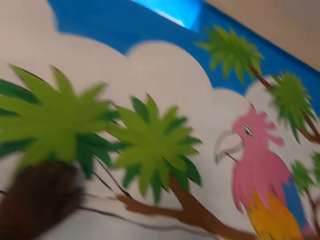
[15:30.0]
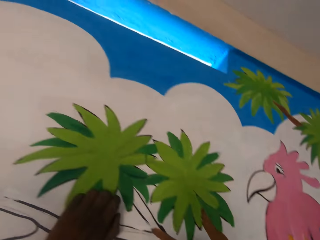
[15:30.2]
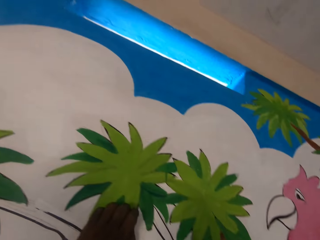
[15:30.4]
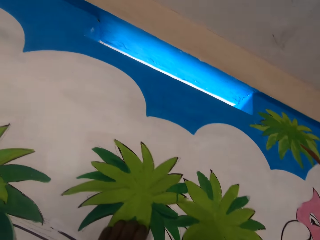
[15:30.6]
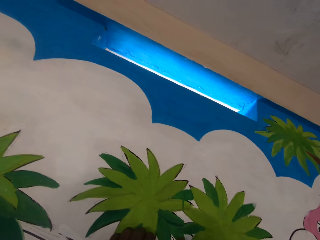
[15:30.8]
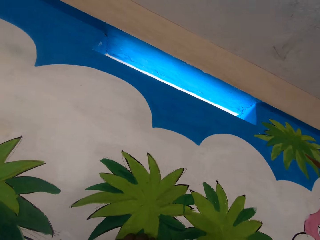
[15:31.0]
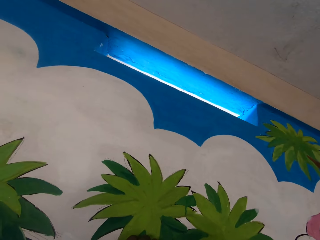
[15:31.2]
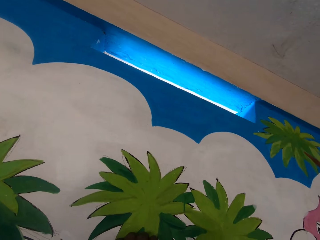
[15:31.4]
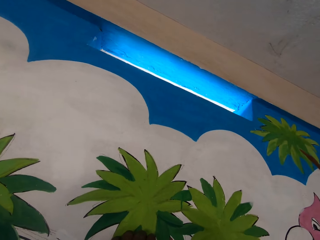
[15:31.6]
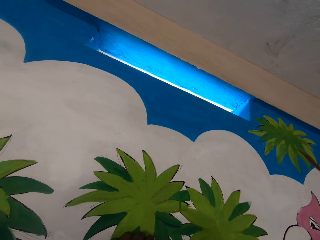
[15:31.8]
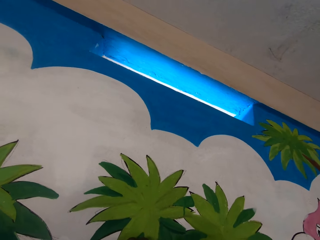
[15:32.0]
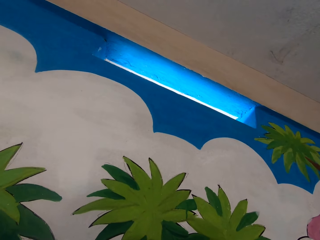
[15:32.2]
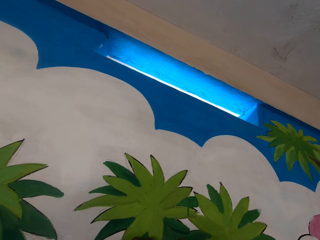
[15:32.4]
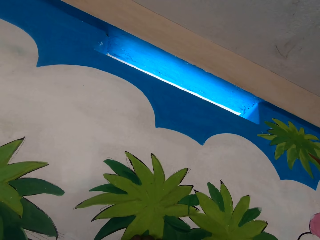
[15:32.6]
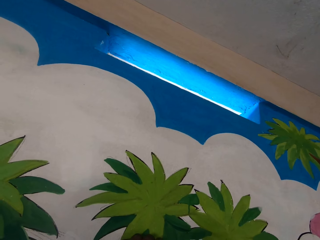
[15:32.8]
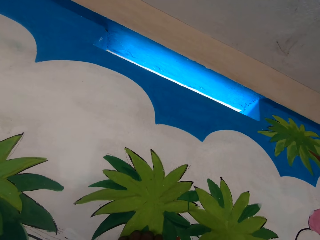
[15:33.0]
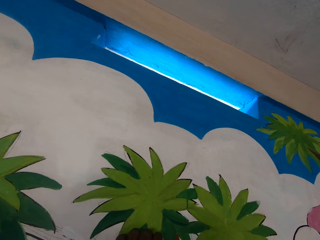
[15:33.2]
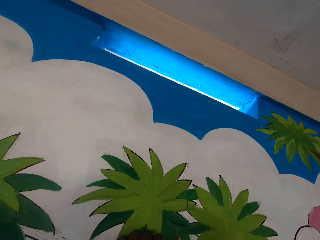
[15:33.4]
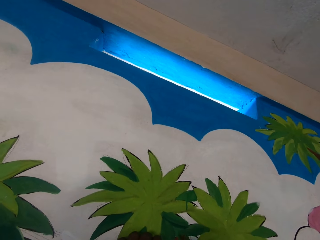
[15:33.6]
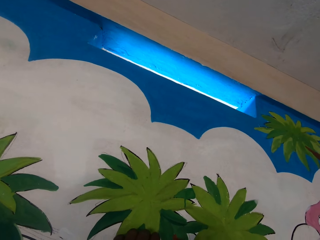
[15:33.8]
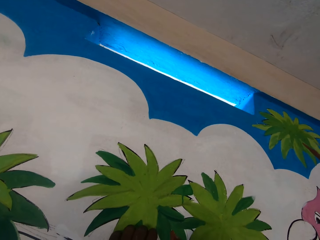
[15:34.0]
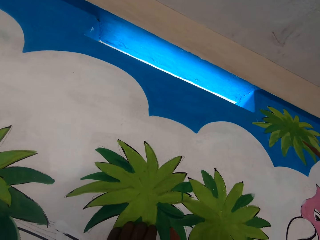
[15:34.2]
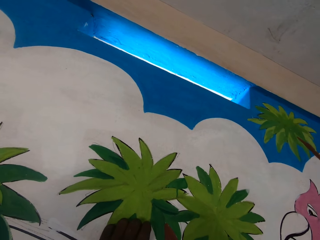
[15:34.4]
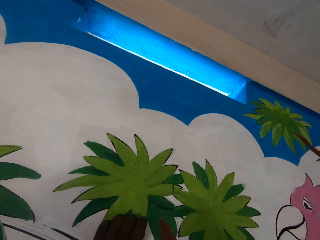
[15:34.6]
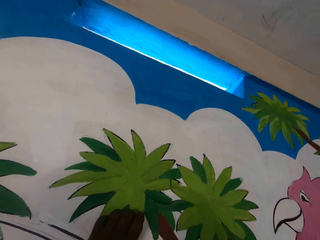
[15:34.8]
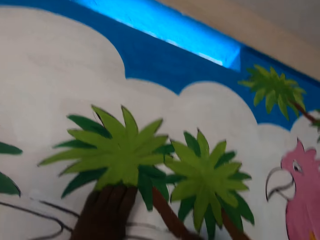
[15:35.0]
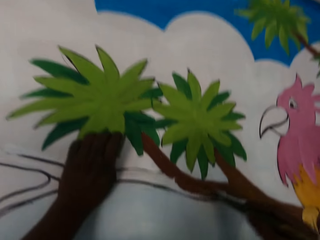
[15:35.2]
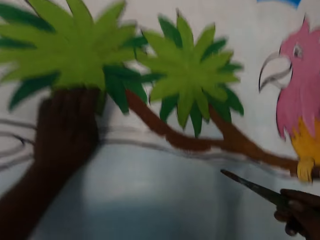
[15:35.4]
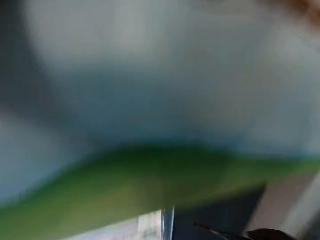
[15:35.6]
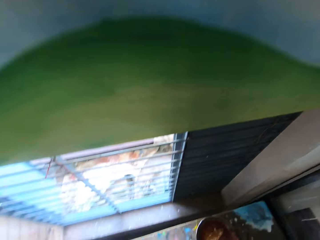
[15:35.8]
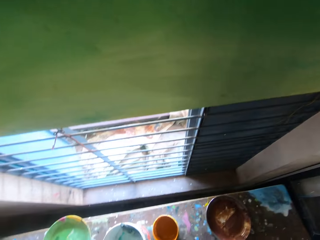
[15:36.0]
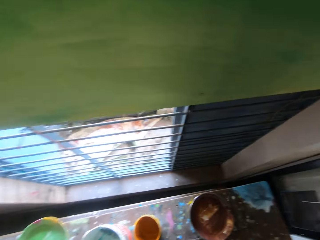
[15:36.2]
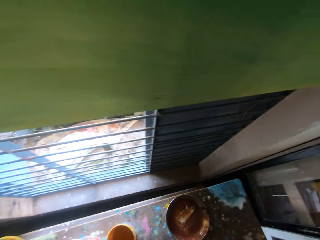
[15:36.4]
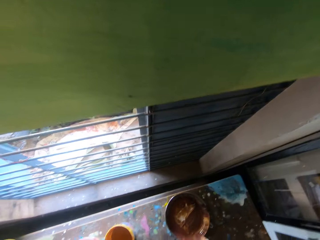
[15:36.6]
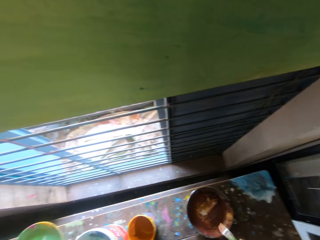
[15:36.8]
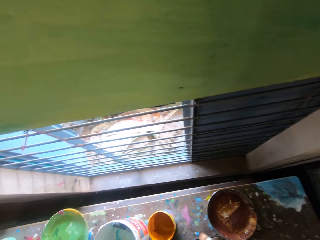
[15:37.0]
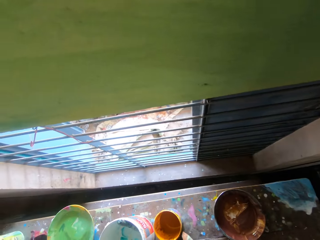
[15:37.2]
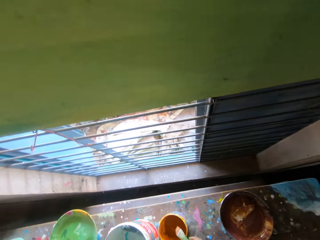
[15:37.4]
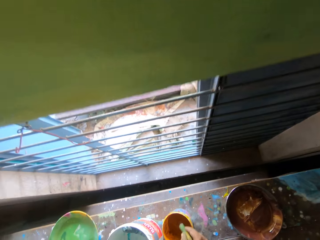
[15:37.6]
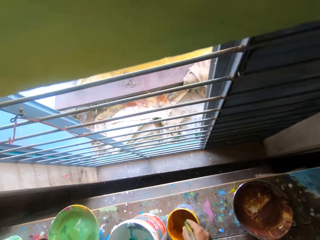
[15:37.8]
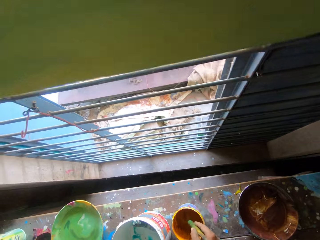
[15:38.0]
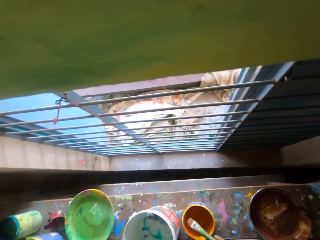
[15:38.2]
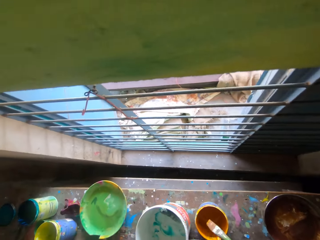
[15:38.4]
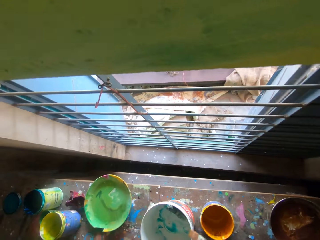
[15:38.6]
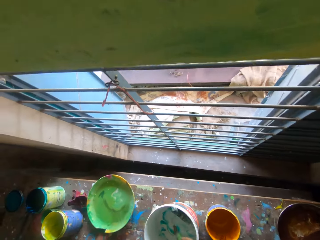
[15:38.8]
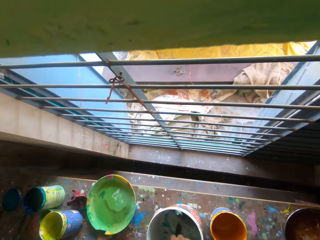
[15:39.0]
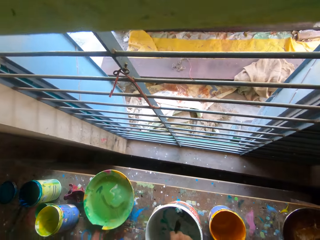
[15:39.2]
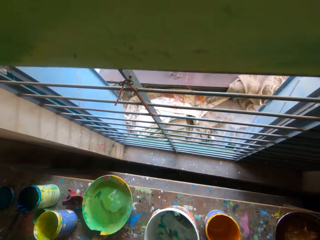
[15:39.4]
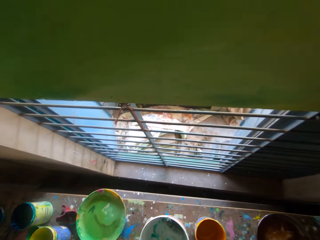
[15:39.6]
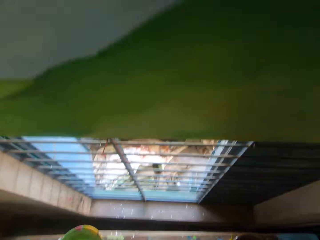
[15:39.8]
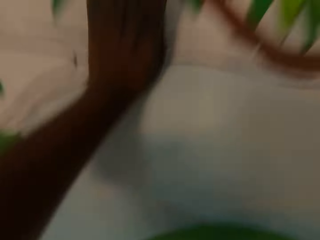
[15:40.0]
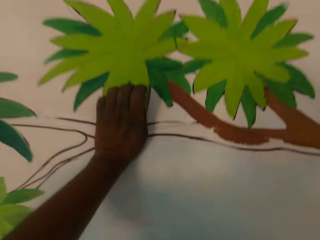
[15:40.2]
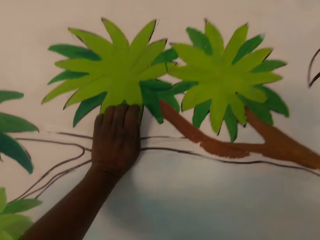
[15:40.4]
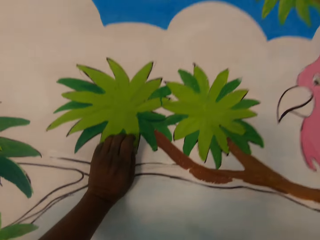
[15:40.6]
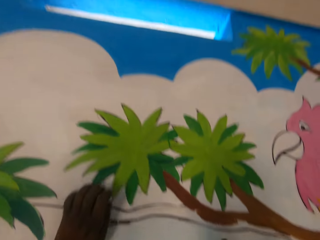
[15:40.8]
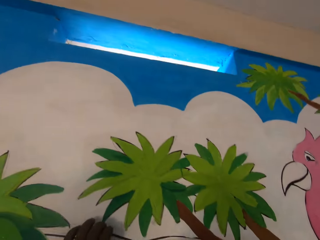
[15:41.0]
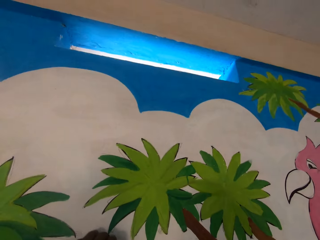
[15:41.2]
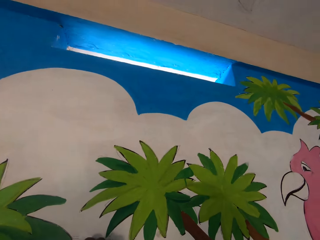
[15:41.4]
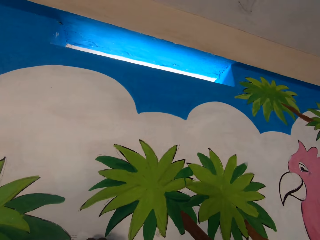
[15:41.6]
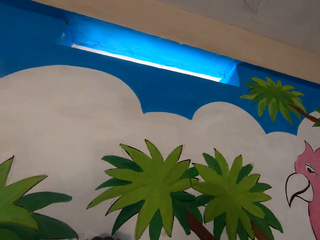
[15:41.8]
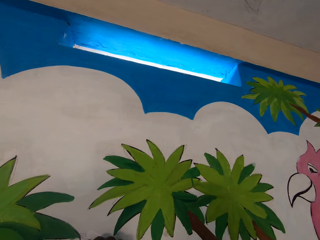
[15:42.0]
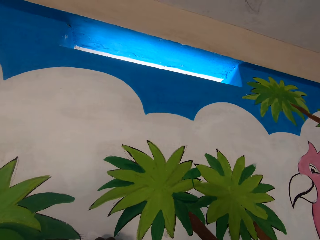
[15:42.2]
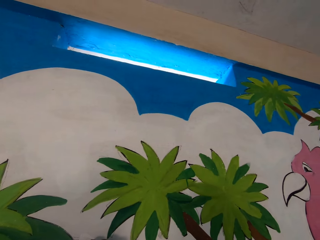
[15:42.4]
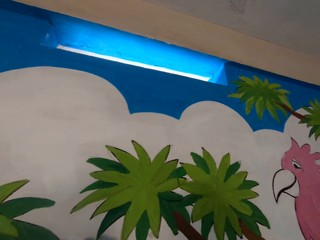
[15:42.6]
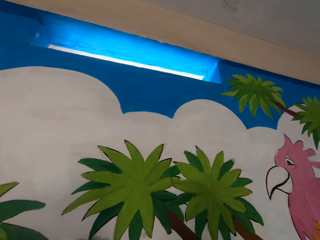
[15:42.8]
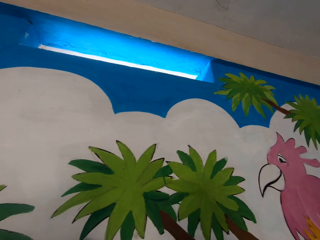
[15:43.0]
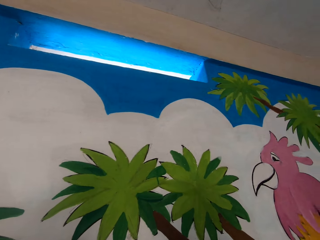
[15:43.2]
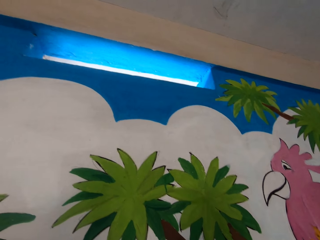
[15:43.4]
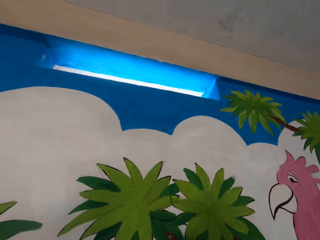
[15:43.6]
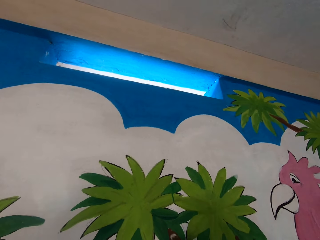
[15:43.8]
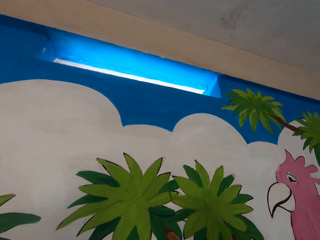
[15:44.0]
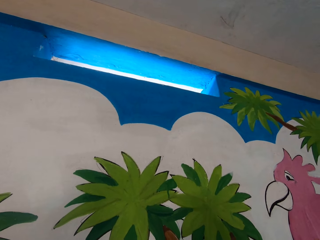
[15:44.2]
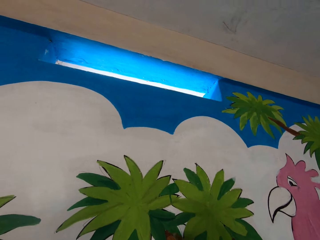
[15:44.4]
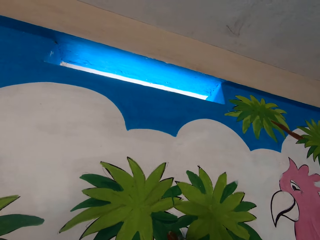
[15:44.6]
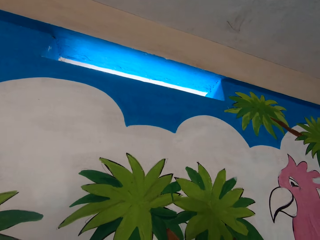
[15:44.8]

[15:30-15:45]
The camera wearer paints the mural on the wall with the paintbrush in his right hand. He takes paint from the third paint bucket on the floor with the paint brush. He takes paint from the second paint bucket on the floor with the paint brush. He paints the mural on the wall with the paintbrush in his right hand.

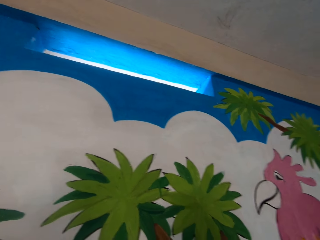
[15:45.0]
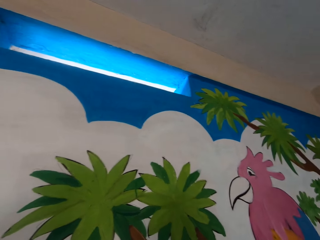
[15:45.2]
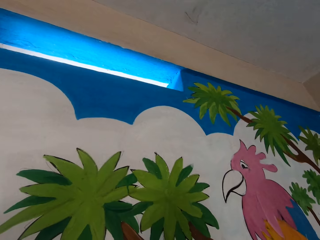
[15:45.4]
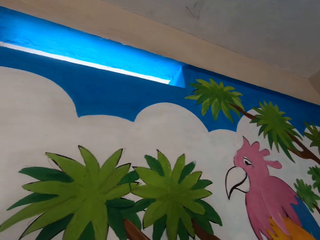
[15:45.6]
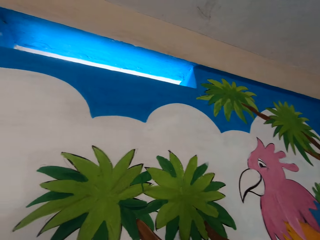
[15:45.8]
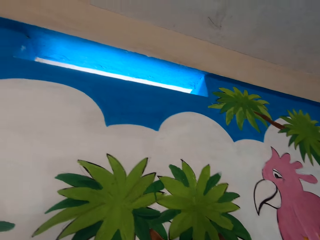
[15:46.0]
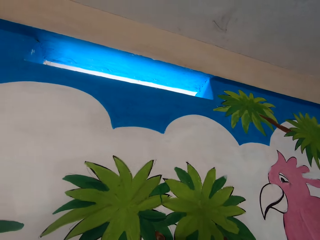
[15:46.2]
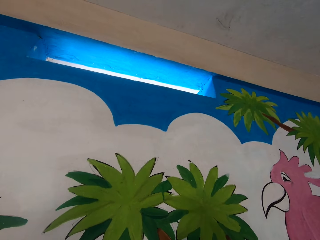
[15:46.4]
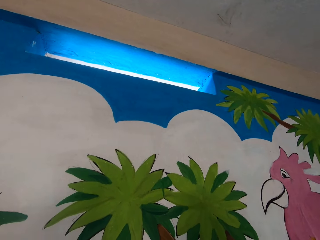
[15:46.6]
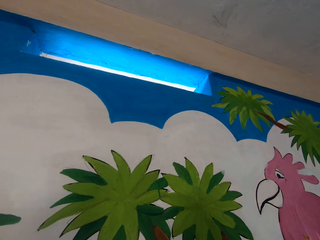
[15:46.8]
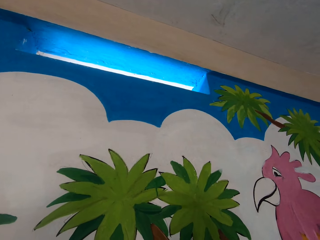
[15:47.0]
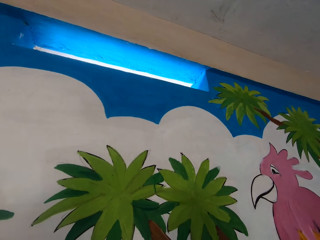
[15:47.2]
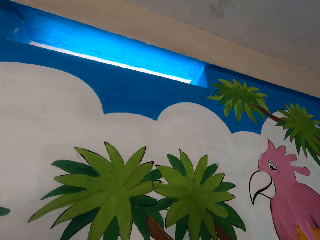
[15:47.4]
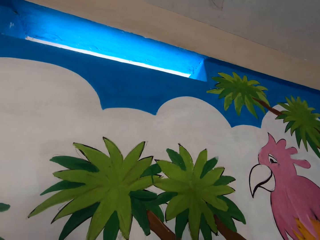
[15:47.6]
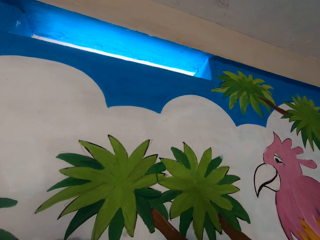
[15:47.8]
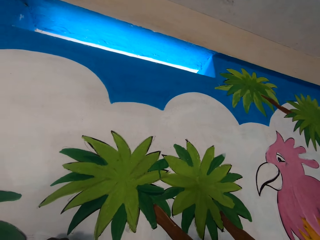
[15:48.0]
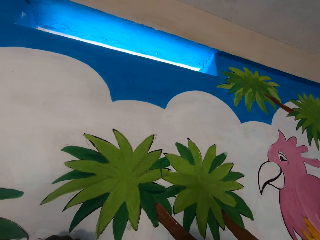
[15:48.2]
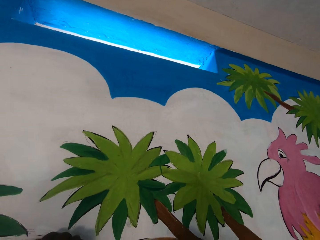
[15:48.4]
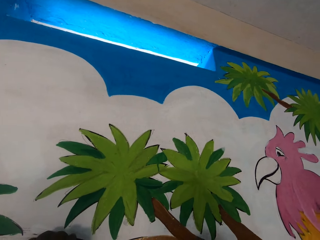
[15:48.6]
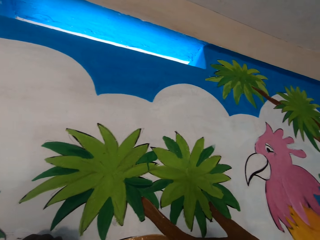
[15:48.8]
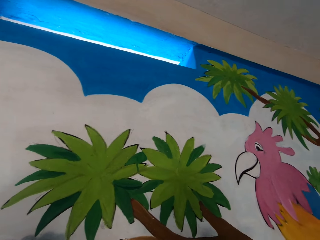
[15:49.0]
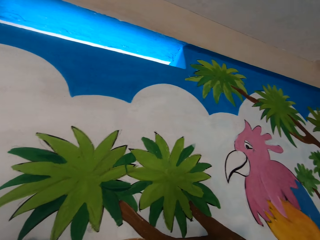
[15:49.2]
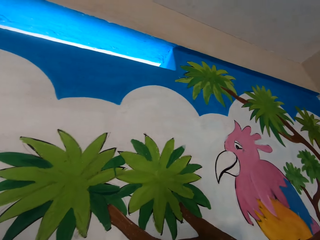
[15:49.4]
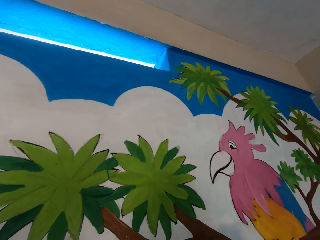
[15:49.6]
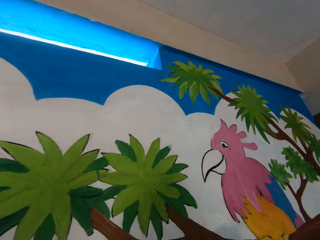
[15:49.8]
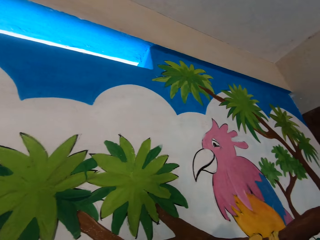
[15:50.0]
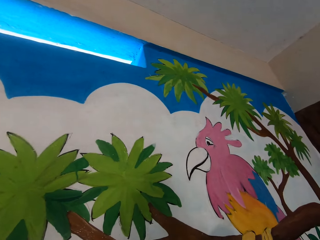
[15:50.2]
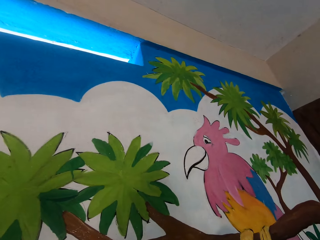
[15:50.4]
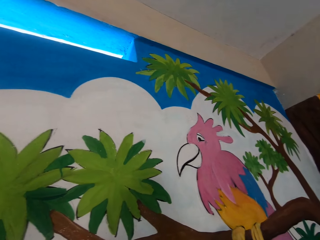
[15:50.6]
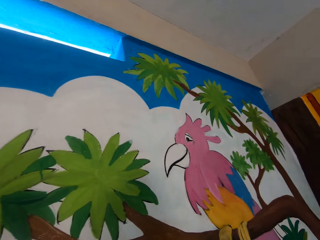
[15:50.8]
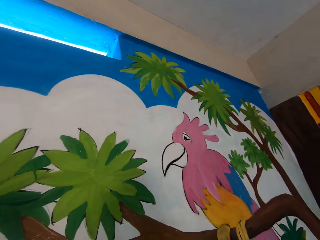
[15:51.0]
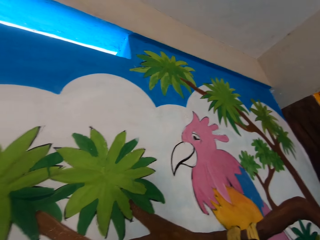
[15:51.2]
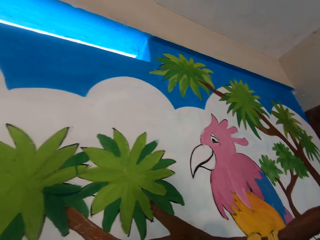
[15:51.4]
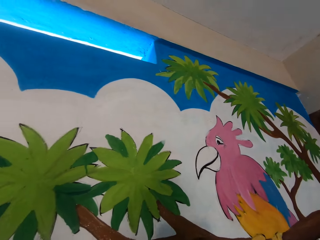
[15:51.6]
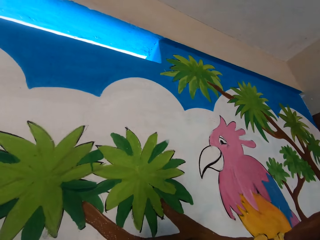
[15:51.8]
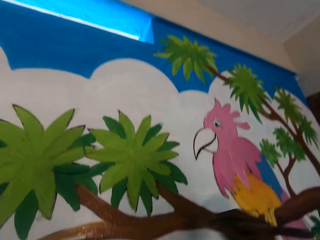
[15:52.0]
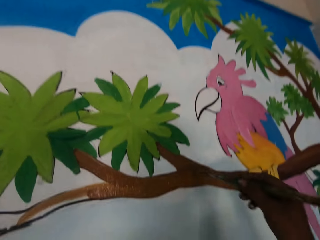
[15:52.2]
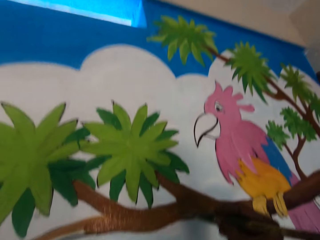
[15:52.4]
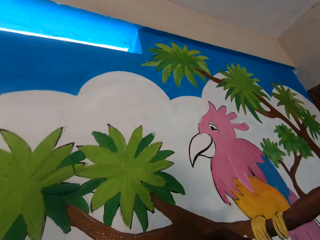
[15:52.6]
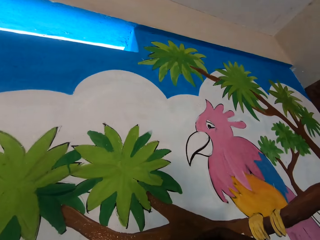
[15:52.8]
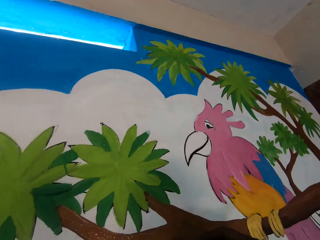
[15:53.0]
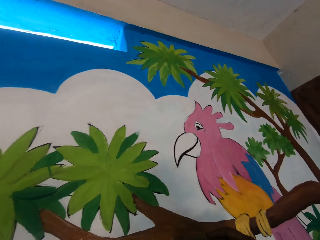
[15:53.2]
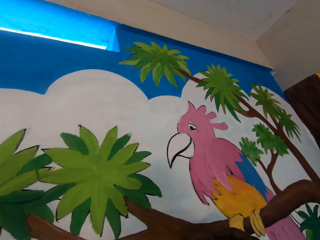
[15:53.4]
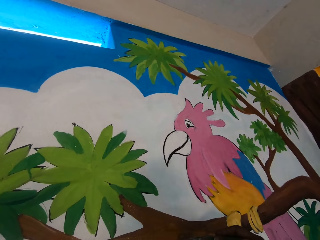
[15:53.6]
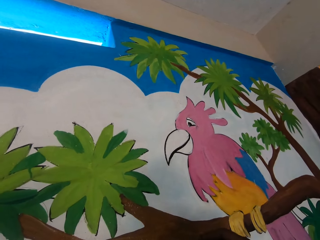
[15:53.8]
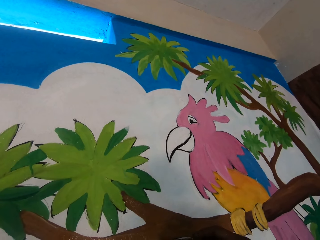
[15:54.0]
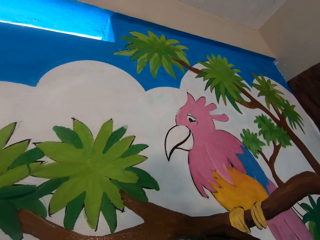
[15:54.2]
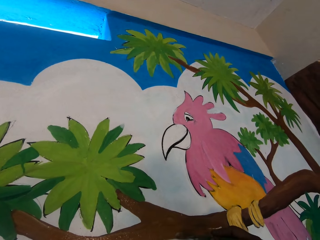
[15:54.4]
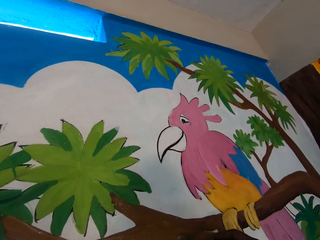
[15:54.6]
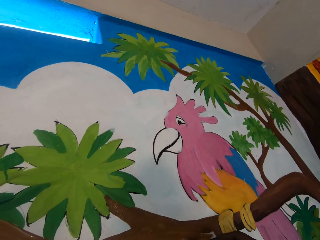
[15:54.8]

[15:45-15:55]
The camera wearer paints the mural on the wall with the paintbrush in his right hand.
